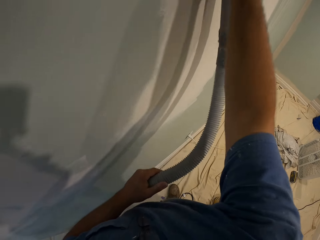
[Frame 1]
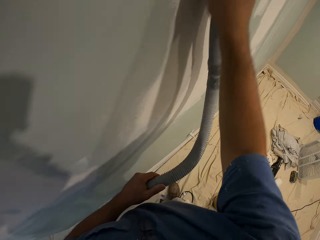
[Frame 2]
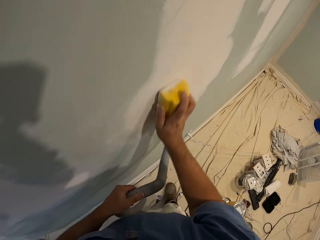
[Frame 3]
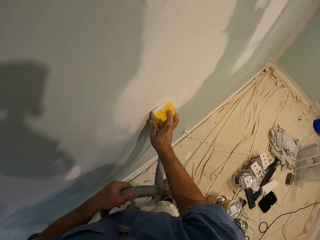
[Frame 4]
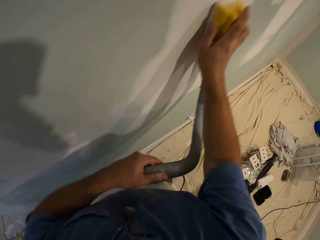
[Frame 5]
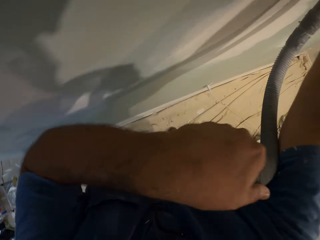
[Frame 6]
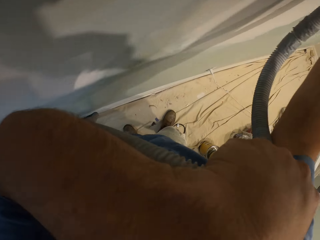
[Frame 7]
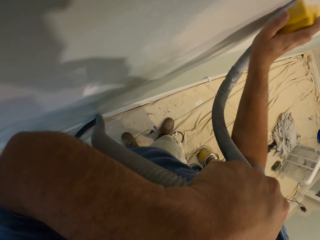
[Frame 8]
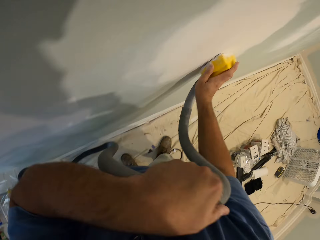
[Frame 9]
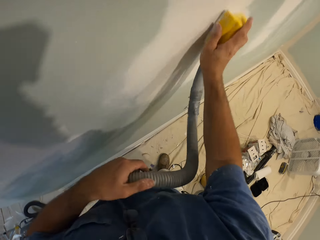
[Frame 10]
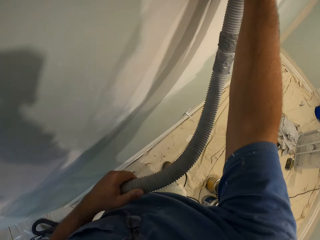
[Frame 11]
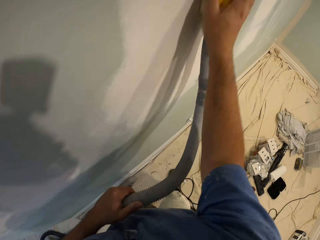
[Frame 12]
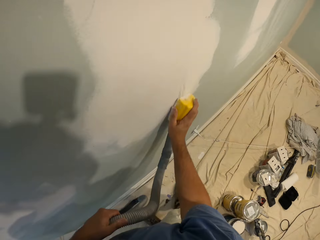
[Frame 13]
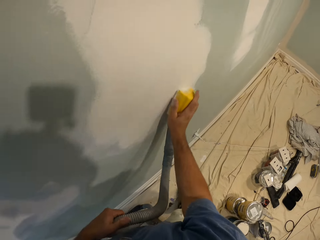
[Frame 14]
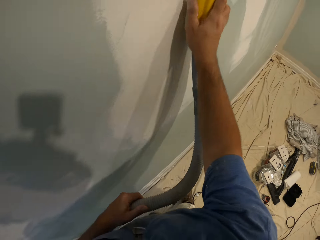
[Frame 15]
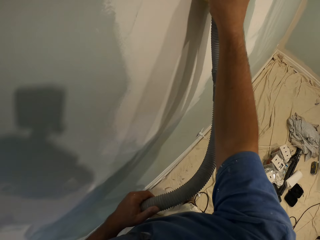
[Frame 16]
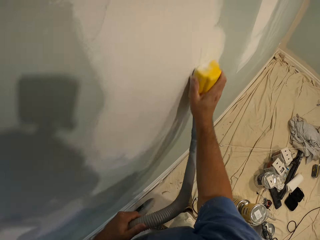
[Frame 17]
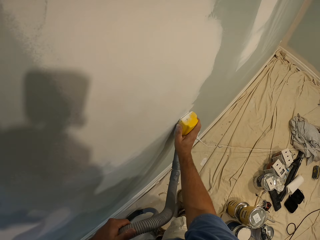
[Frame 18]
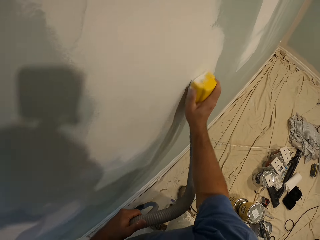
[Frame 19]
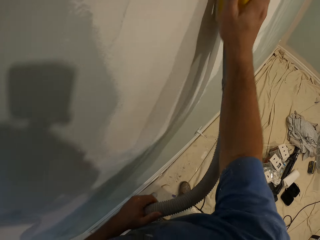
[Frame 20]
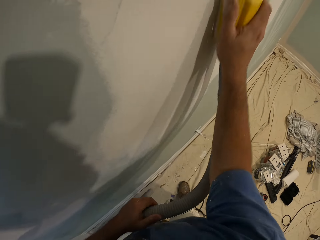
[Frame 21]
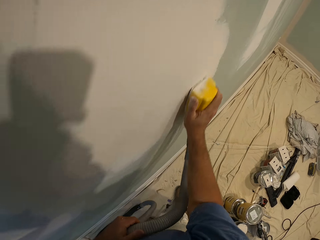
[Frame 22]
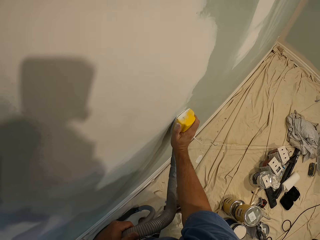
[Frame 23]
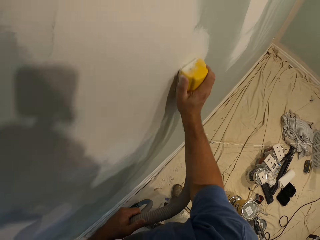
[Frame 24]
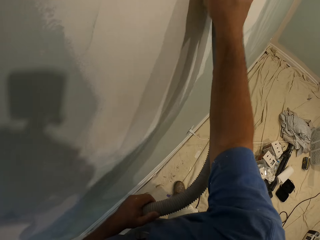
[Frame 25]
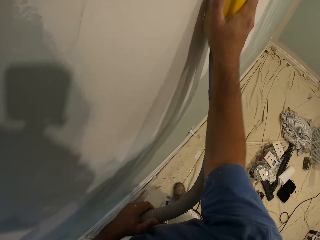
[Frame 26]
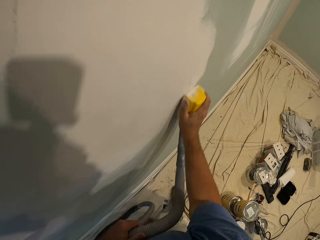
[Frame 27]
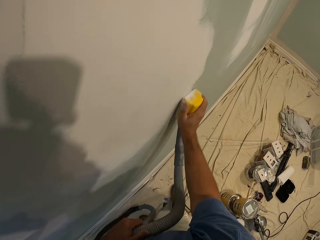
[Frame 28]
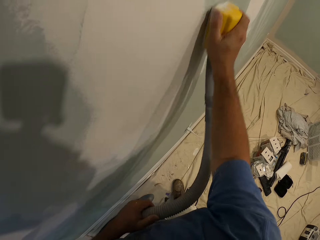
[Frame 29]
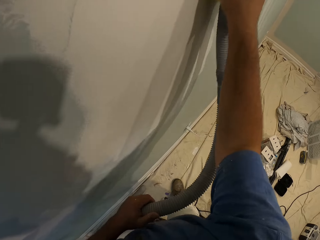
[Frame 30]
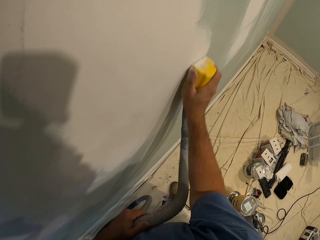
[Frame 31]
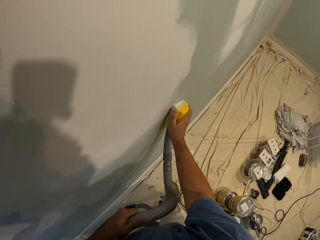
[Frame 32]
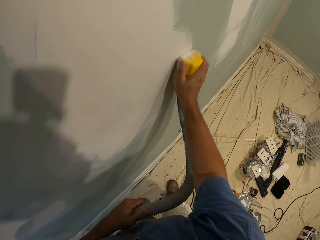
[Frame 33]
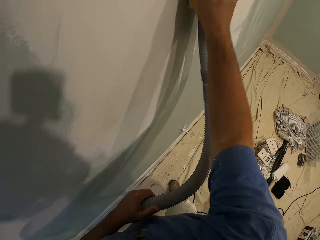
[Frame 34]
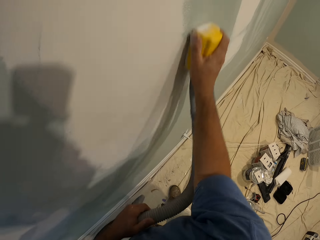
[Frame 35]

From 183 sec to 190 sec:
The camera wearer touches his face with his left hand. He smoothens the wall with the hand sander.

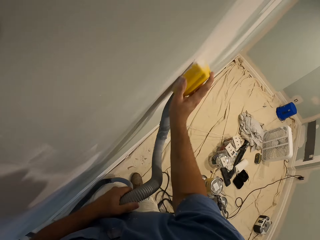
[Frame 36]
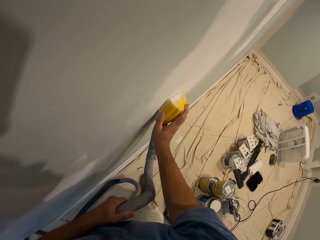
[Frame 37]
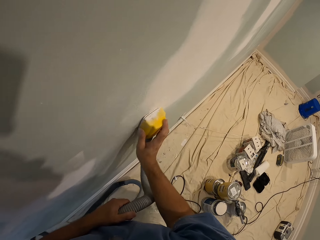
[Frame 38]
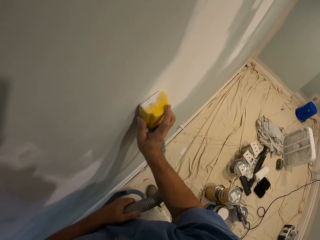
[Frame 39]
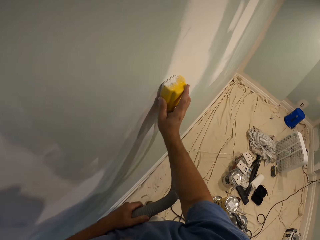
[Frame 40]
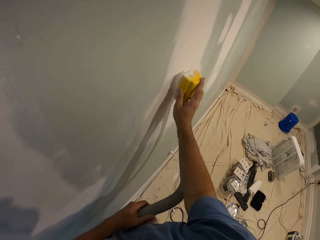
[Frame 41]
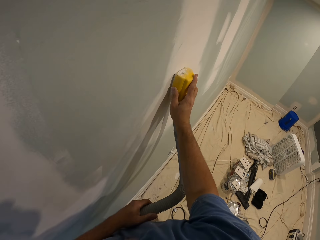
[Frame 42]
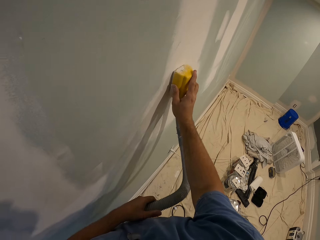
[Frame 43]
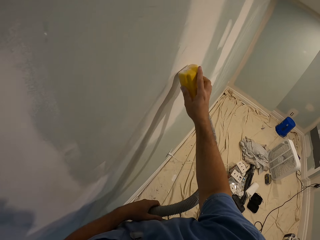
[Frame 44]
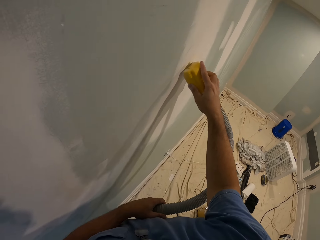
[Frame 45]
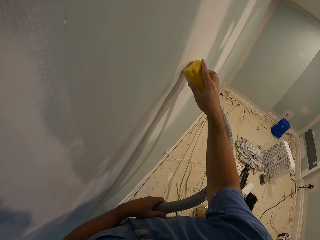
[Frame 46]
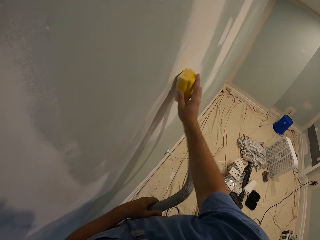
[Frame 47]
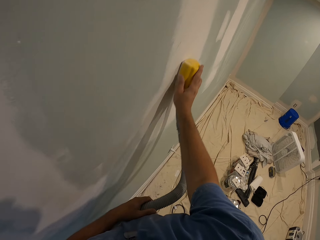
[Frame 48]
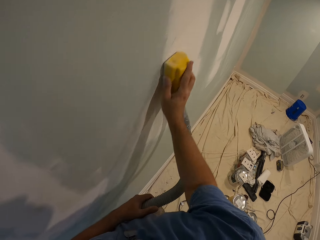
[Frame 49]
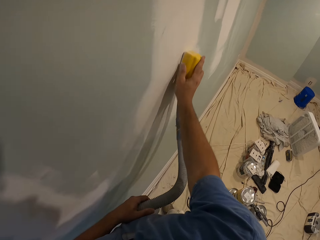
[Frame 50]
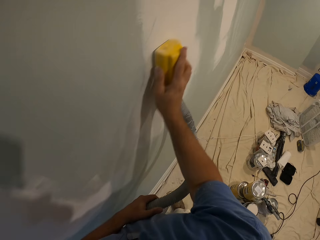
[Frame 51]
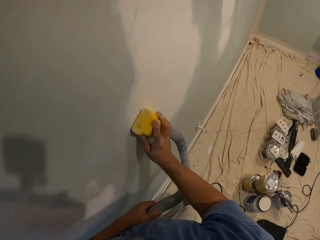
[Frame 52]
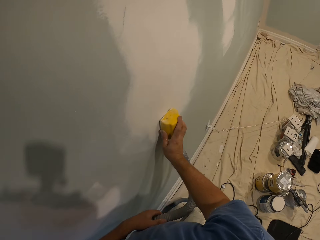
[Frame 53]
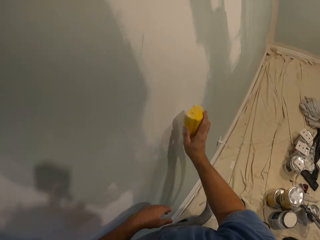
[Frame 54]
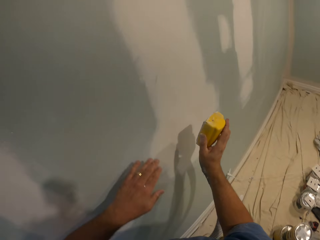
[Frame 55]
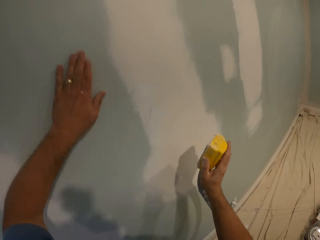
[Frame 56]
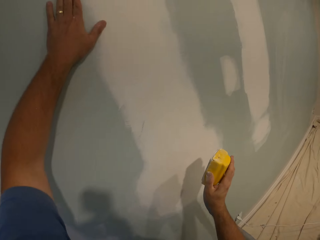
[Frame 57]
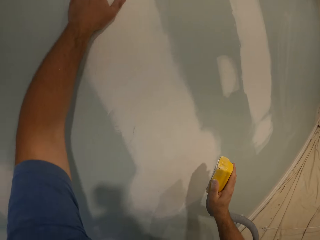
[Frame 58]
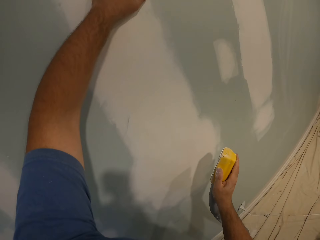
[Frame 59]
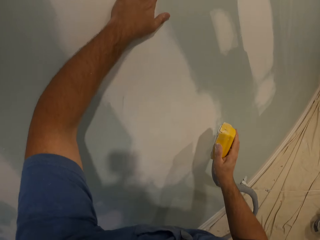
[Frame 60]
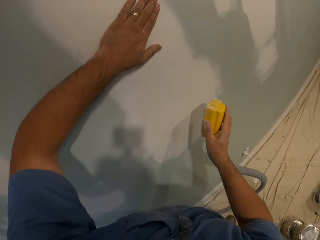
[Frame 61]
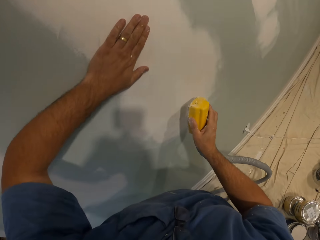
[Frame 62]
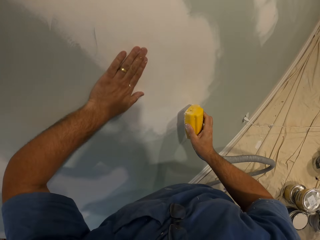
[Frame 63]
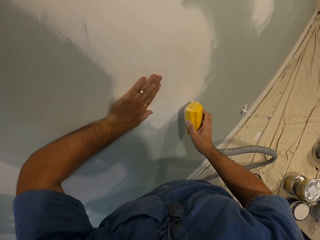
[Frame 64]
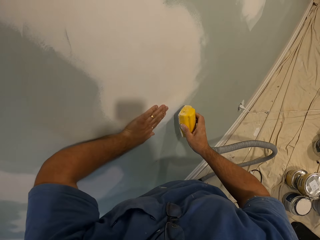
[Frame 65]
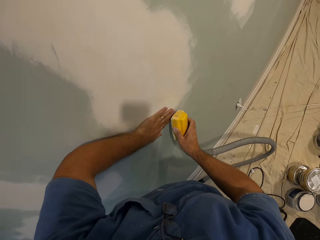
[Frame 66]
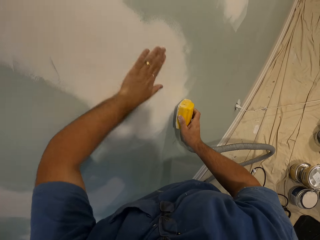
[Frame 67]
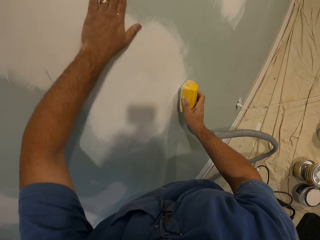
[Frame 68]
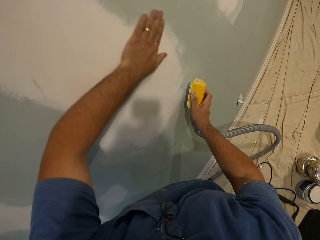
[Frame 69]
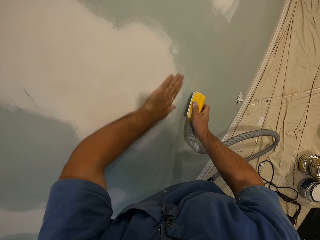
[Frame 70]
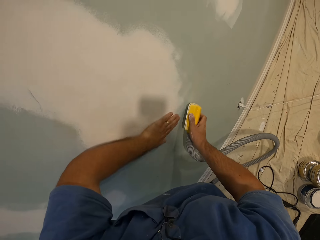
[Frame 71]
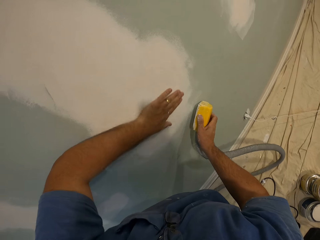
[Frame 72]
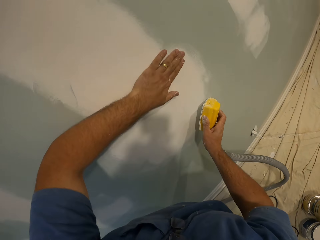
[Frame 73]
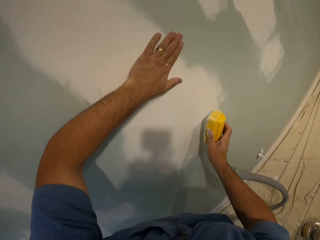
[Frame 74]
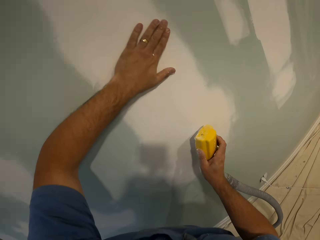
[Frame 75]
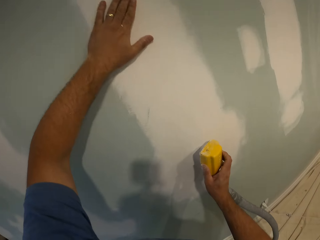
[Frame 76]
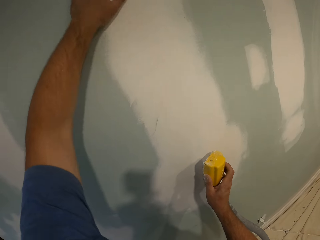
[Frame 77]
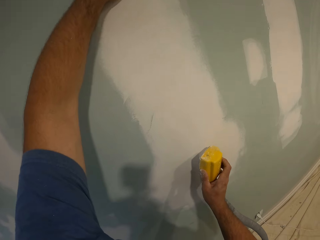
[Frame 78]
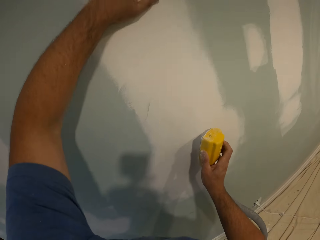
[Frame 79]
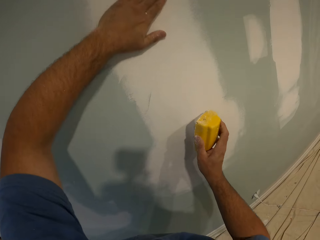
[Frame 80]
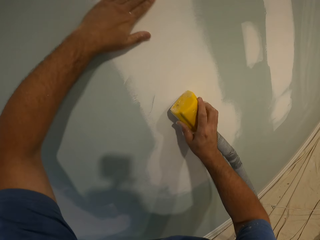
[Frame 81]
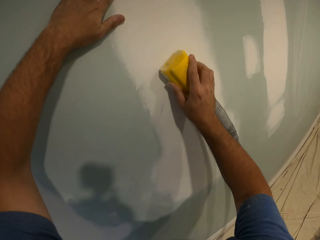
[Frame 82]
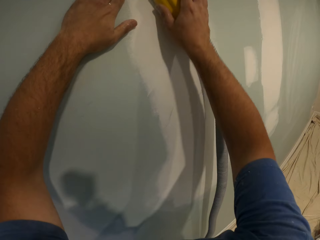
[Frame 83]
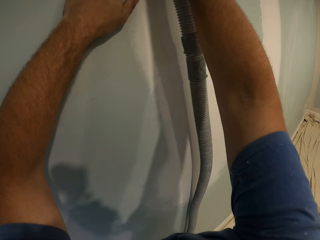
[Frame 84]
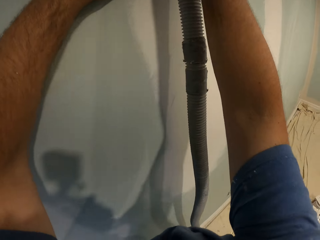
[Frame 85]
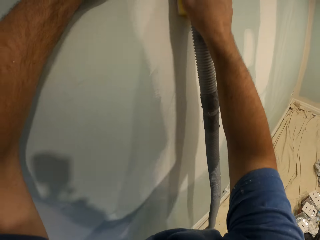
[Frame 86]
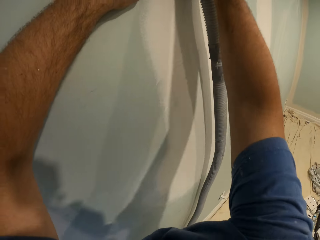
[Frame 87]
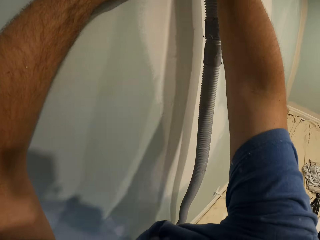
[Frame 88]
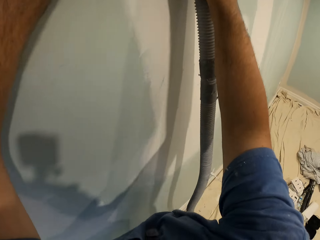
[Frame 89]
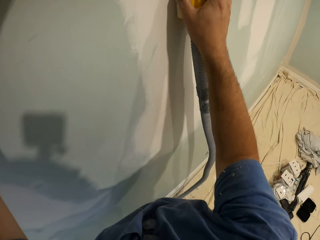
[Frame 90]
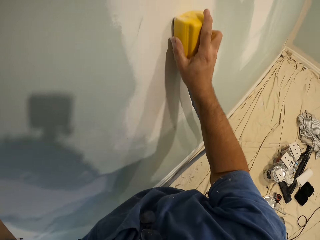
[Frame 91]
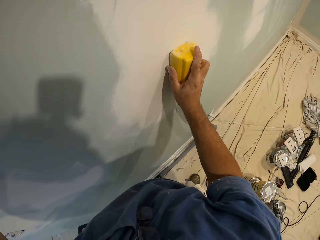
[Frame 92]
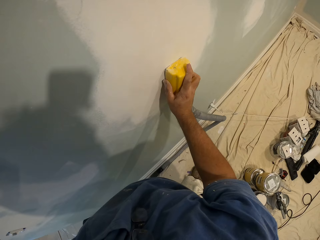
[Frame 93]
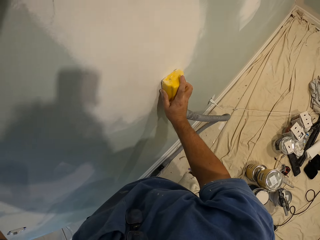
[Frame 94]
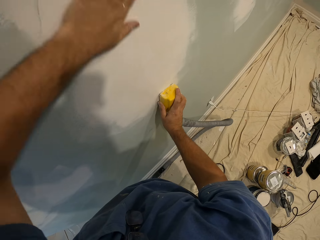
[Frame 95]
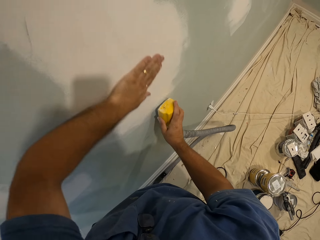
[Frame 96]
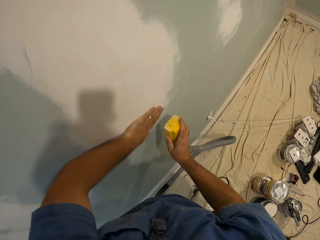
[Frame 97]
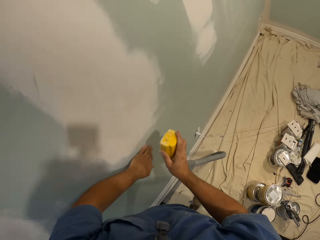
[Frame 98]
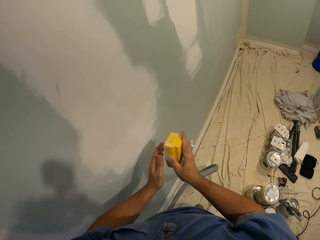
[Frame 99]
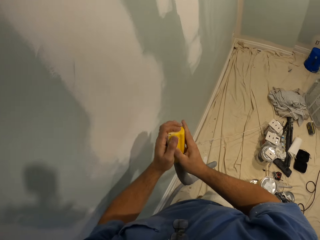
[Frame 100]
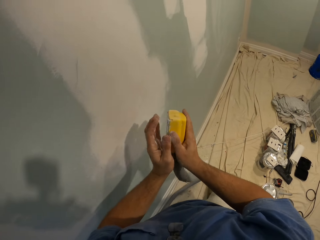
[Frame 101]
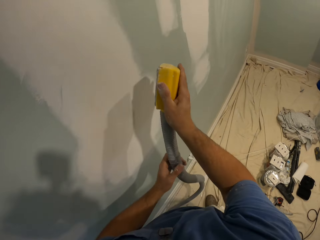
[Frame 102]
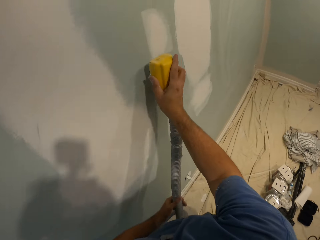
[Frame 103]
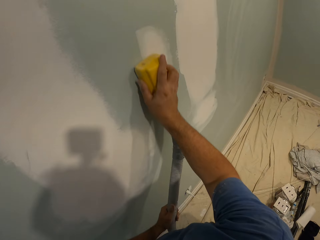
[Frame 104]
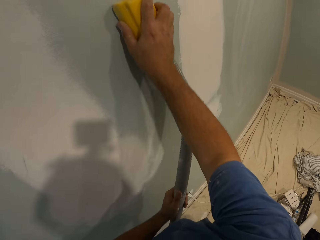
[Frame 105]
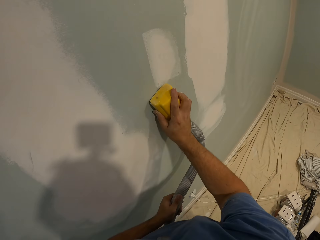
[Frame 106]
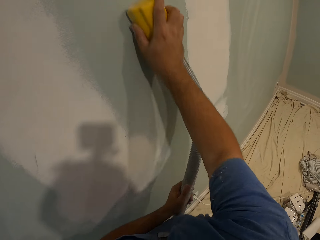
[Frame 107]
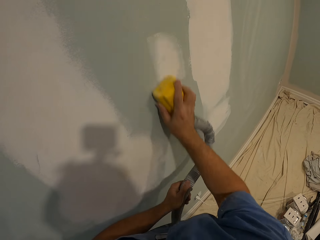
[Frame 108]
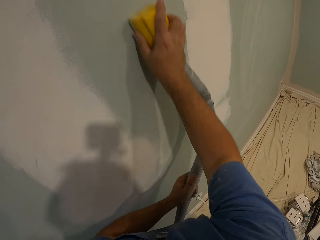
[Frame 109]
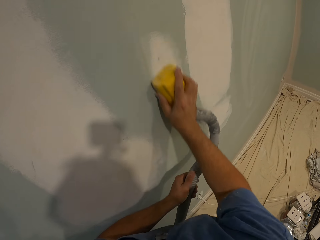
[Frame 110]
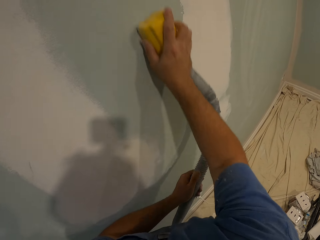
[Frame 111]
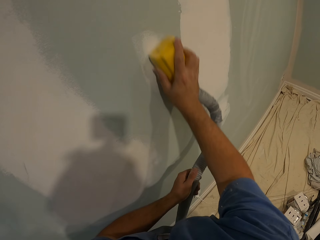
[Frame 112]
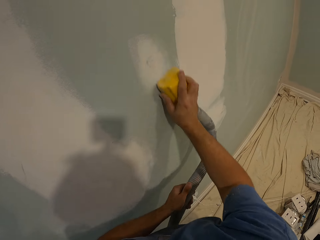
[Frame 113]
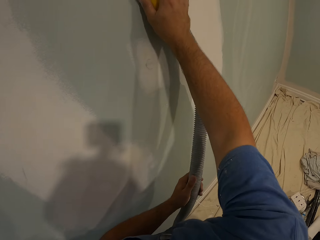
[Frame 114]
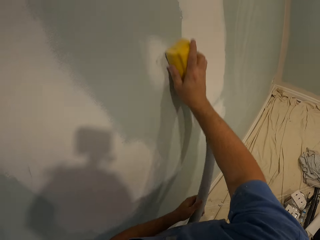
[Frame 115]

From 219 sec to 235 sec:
The camera wearer lifts the drywall sander machine. He continues scrubbing. He smoothens the wall with his left hand. He smoothens the wall with the hand sander. He smoothens the wall with his left hand. He touches the hand sander with his left hand and wipes the drywall sander. He smoothens the wall with the hand sander.
